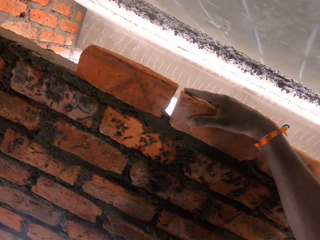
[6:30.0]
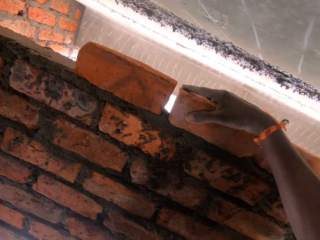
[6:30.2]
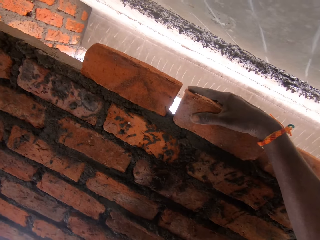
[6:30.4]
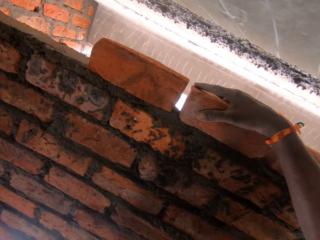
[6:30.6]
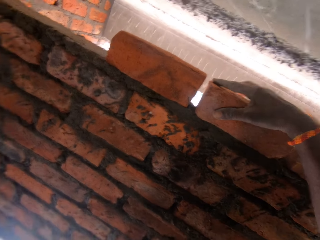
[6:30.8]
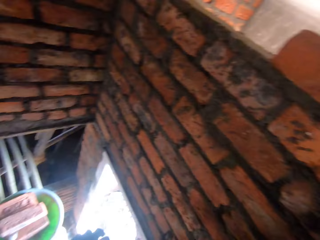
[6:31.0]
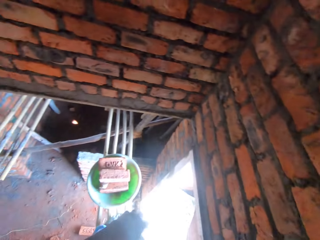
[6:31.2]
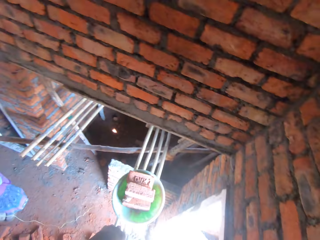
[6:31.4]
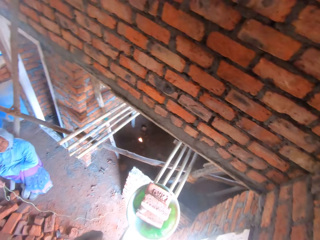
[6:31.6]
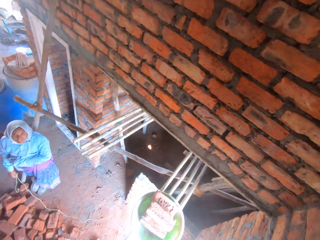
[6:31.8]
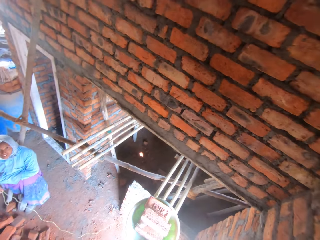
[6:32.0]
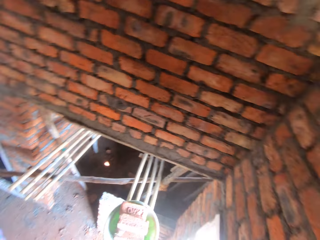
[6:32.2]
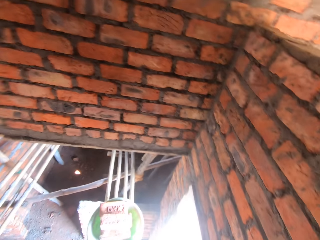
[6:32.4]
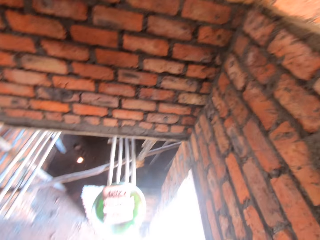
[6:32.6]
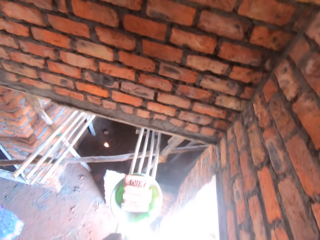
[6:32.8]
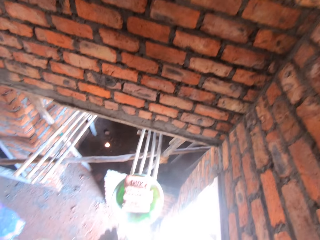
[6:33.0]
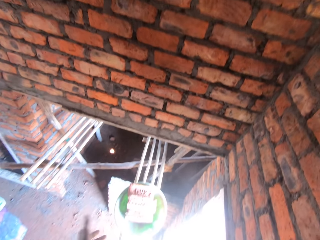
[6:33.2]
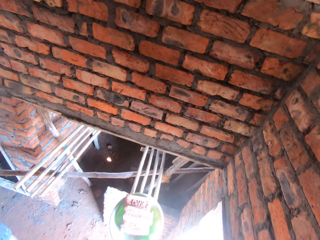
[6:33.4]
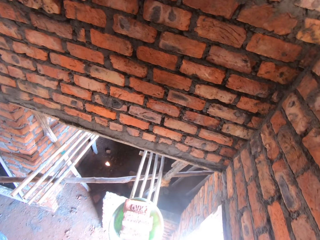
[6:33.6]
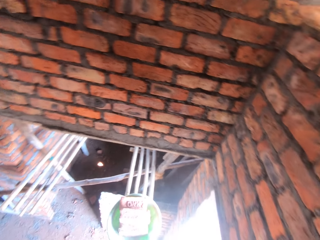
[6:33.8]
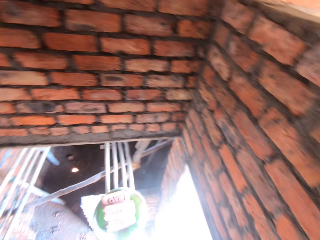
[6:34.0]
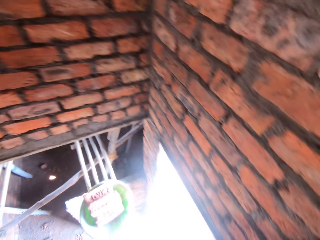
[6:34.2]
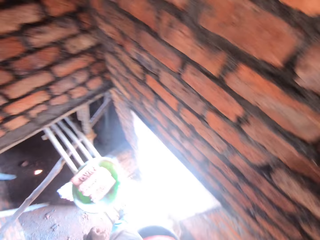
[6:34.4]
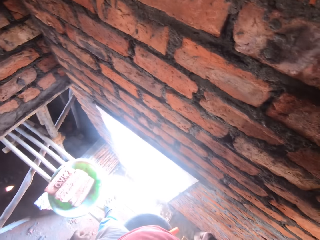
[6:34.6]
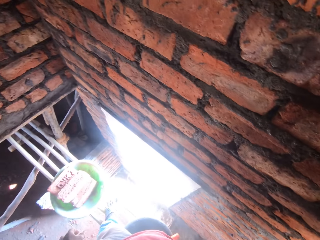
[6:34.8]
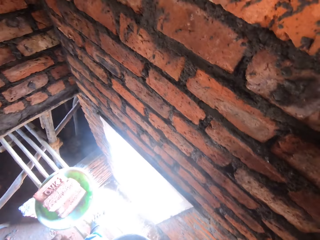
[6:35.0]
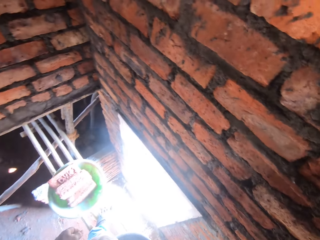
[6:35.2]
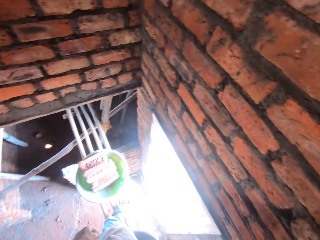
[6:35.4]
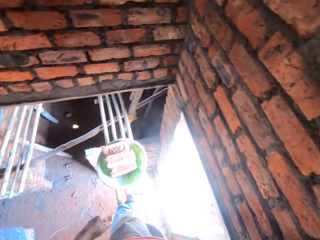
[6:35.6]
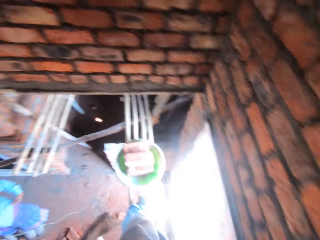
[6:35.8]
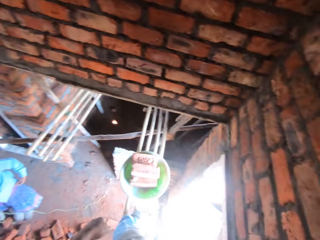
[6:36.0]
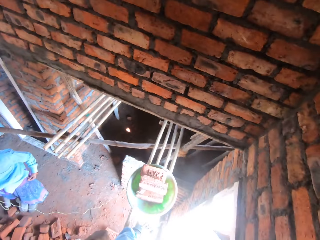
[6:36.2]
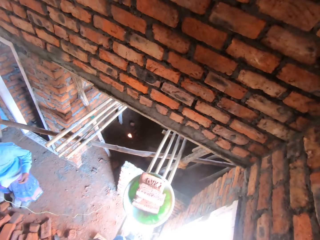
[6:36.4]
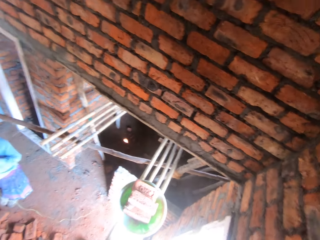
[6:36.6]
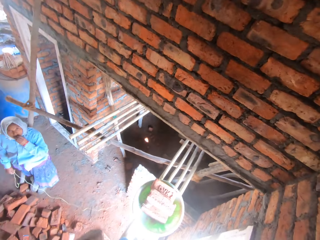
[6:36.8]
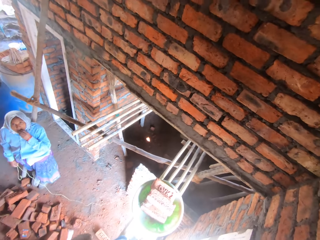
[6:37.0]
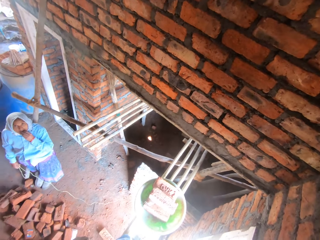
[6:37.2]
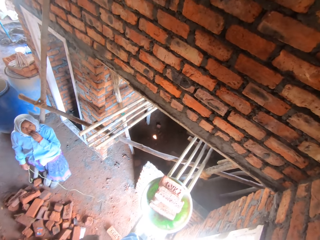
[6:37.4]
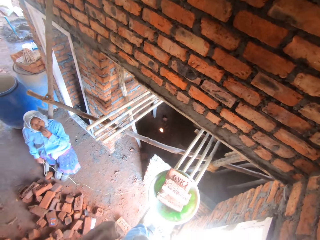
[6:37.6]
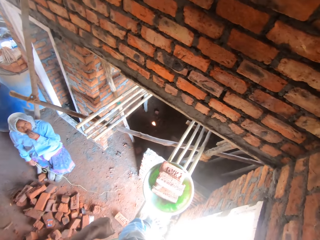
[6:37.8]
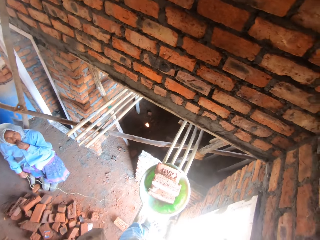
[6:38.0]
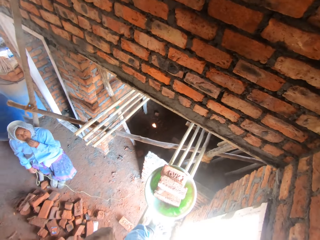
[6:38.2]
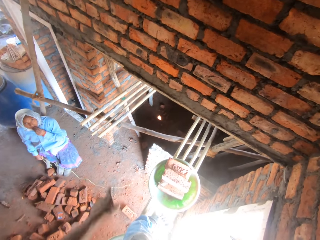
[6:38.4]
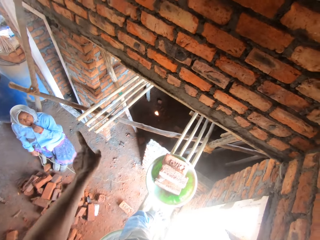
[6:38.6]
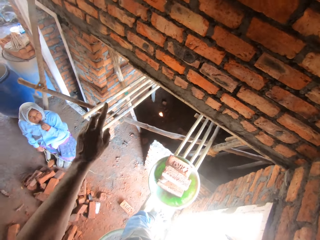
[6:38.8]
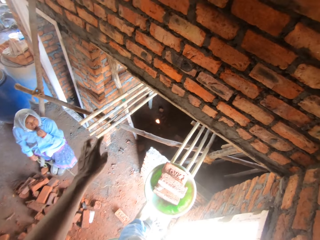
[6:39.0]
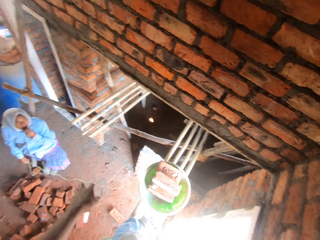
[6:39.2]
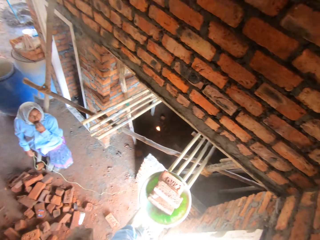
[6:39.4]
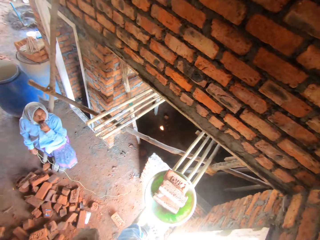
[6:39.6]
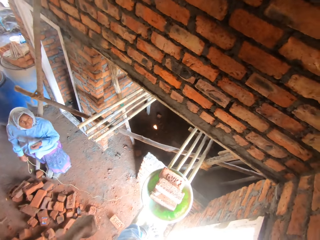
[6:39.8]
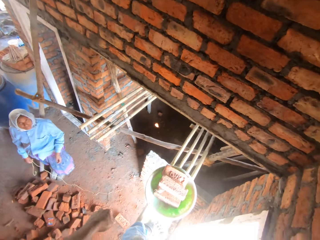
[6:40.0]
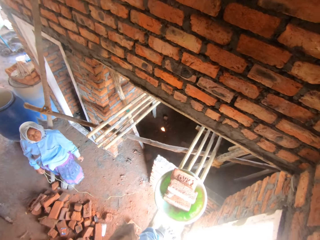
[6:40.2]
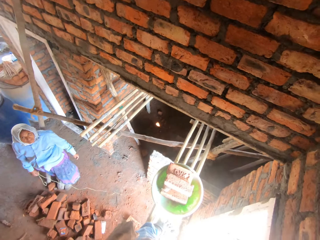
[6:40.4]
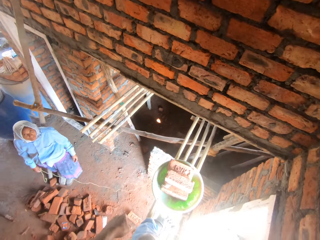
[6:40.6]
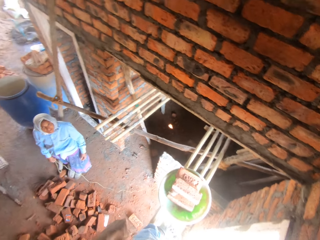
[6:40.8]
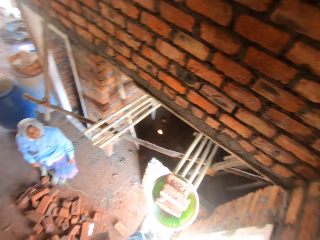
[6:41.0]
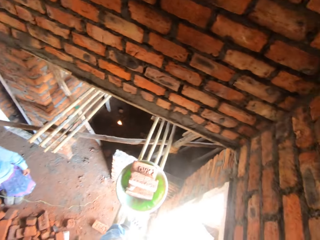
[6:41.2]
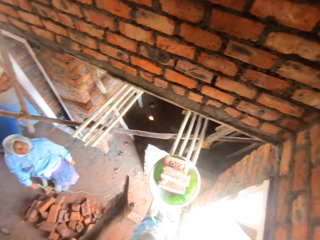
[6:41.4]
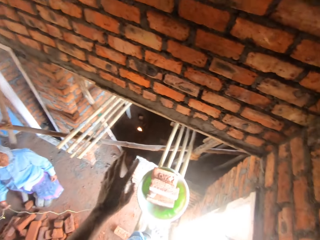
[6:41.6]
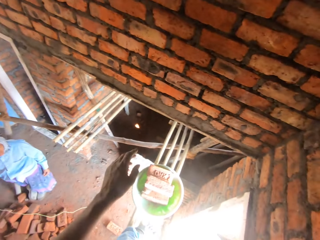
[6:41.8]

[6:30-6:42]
The camera wearer speaks to a woman. The woman converses with the camera wearer. The camera wearer moves the hand.

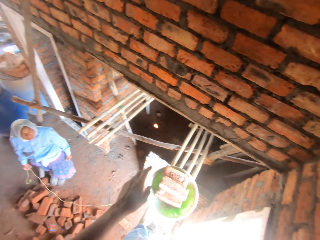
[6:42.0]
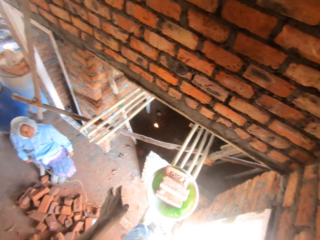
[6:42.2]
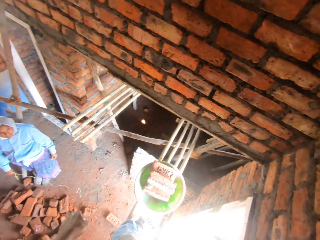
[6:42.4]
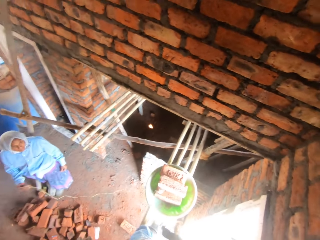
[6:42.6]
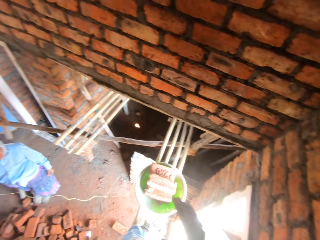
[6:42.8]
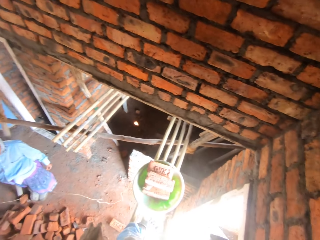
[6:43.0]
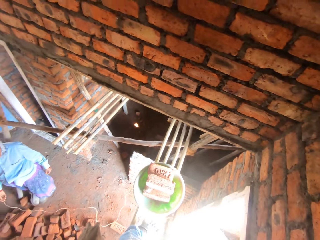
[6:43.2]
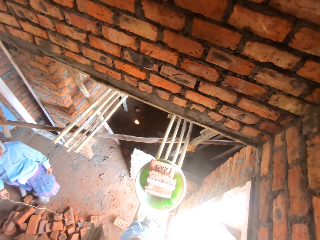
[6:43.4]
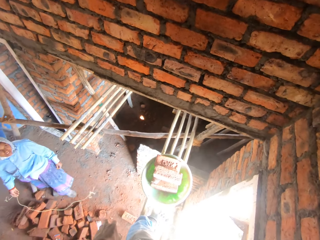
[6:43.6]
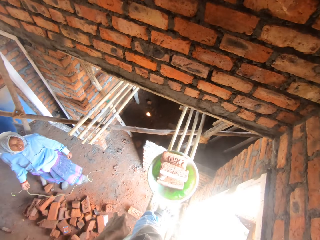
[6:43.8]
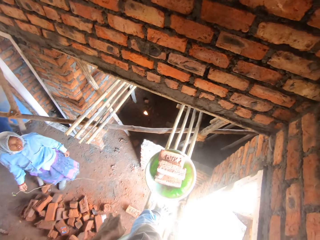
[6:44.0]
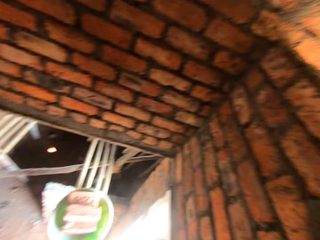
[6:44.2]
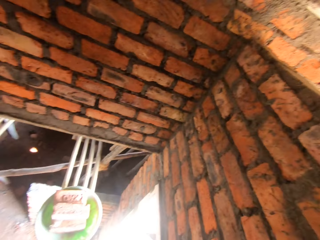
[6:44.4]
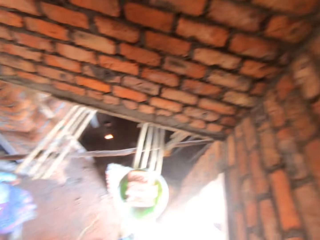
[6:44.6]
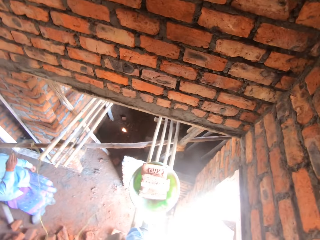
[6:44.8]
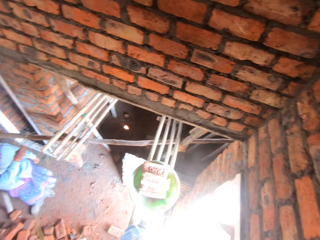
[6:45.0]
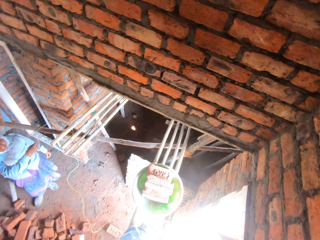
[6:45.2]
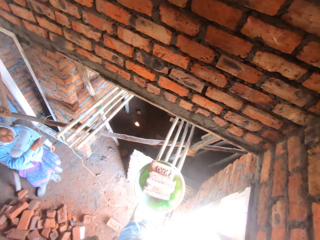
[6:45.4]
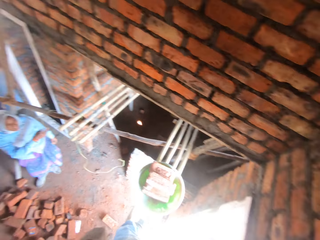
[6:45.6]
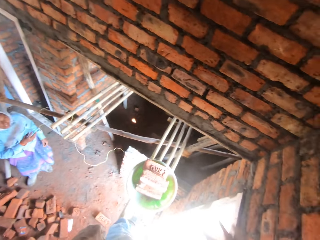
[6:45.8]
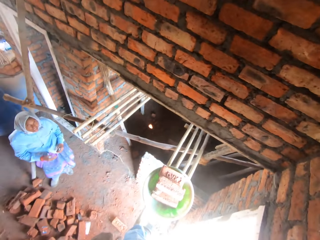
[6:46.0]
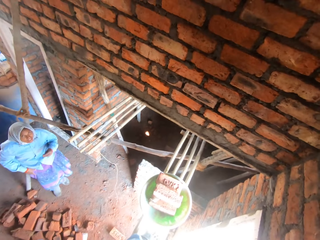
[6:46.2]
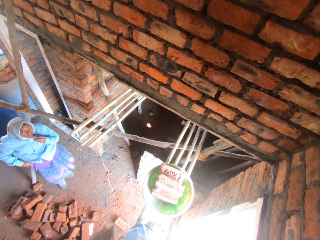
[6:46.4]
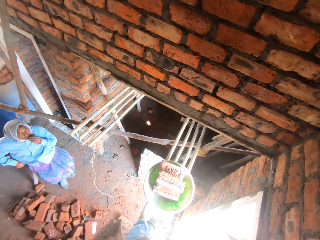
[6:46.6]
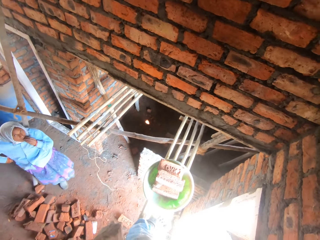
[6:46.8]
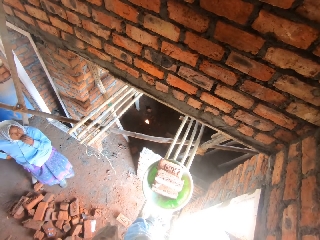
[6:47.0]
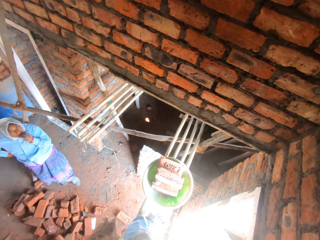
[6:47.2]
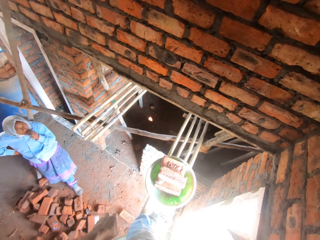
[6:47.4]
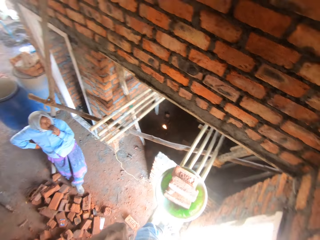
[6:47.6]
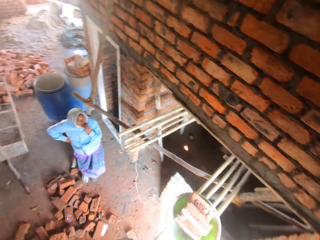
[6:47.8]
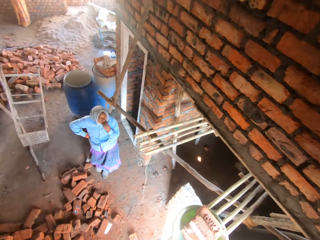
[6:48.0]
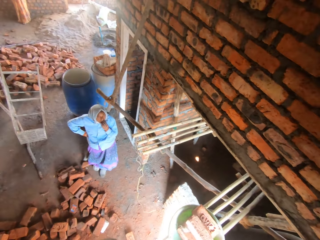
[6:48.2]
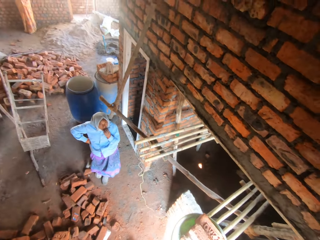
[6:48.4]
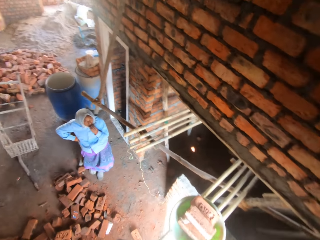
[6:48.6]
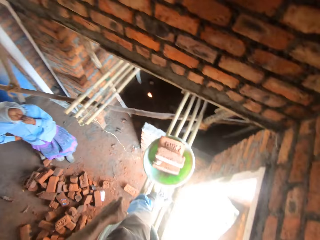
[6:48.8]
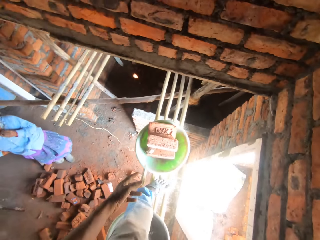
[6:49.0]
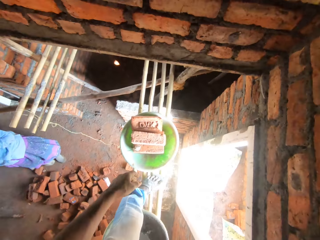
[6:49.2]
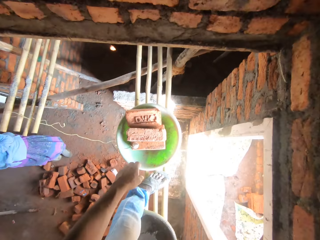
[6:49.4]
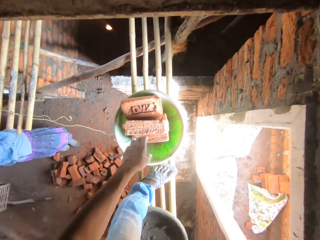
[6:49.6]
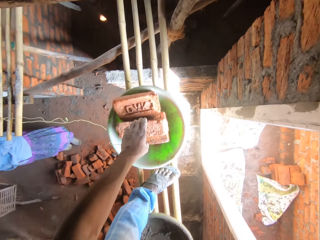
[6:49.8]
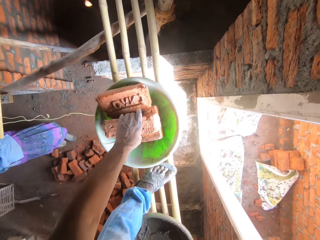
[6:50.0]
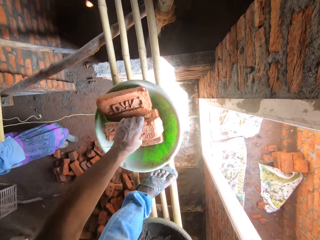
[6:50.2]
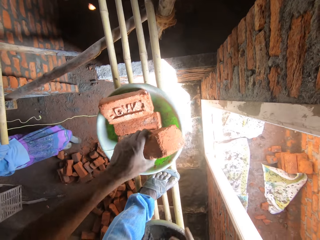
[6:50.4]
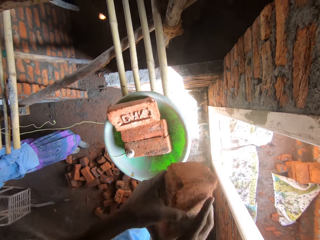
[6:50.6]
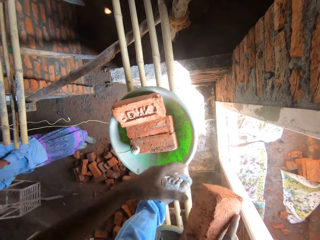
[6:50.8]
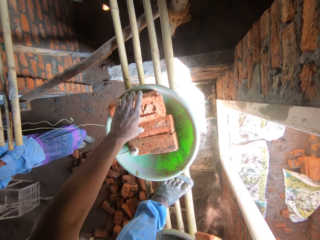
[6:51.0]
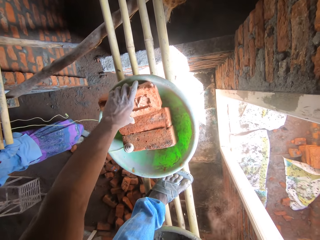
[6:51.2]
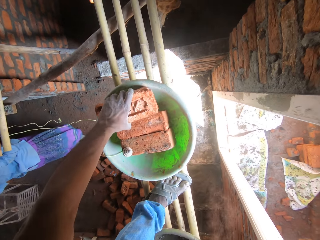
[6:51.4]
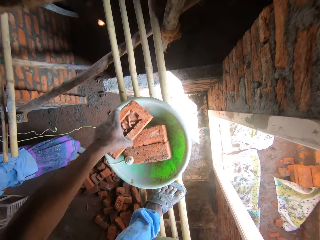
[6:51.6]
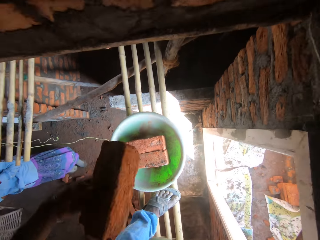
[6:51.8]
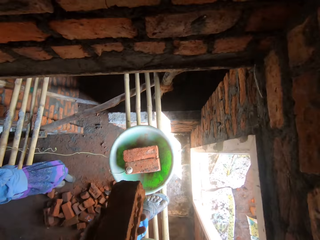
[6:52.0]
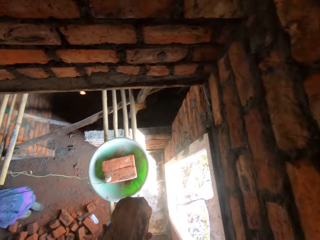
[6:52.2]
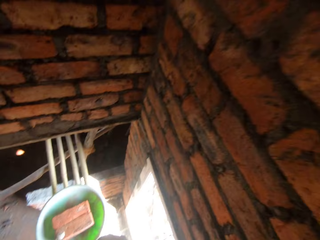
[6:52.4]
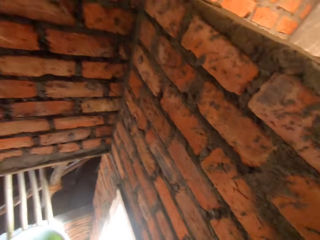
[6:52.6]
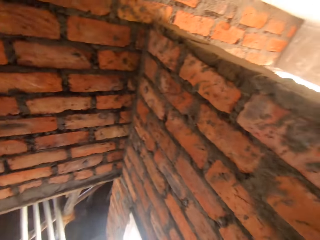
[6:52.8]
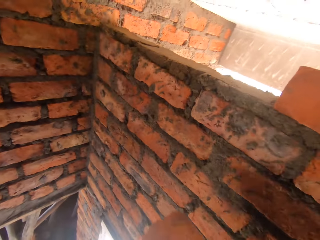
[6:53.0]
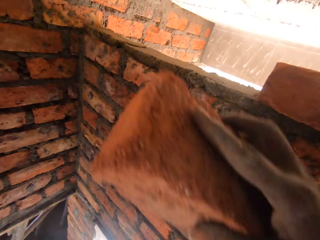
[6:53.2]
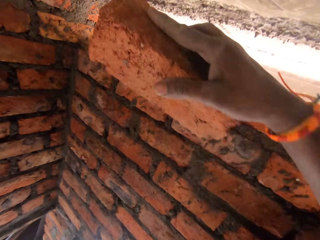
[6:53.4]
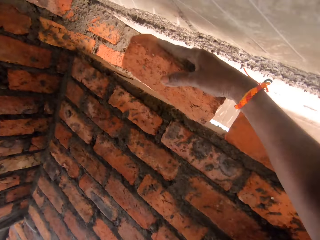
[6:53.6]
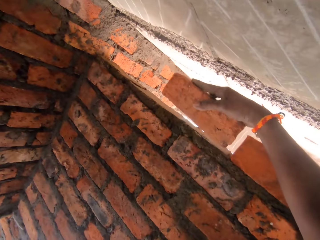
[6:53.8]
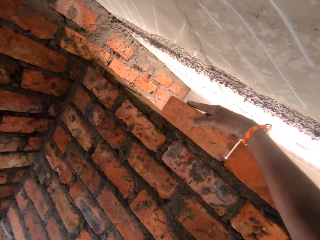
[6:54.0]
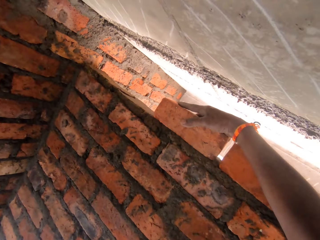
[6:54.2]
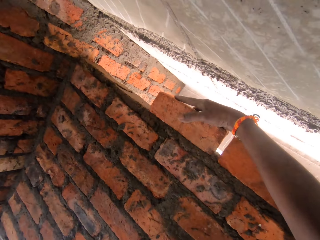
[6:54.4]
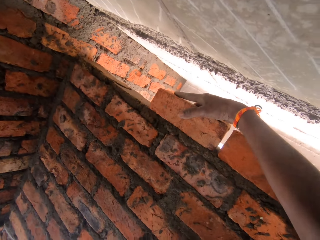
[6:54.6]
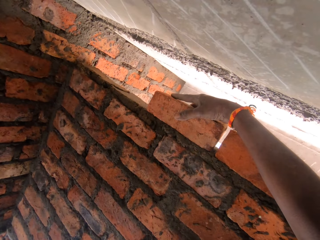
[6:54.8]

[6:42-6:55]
A lady throws the rope on the wood. The camera wearer picks up a brick. They put the brick on the wall. They pick up another brick. They speak to the lady. They place the brick on the wall.
